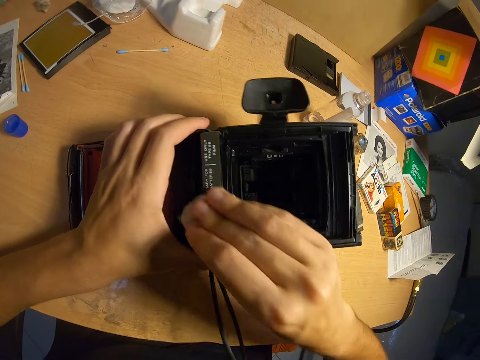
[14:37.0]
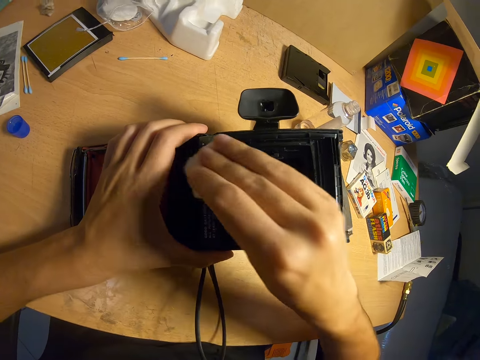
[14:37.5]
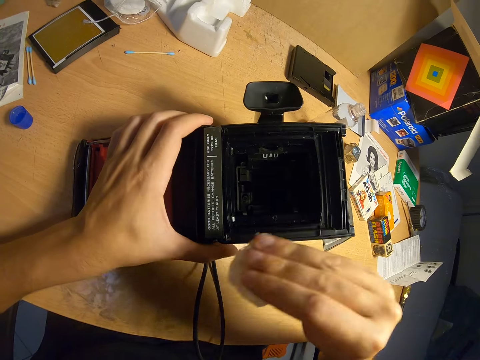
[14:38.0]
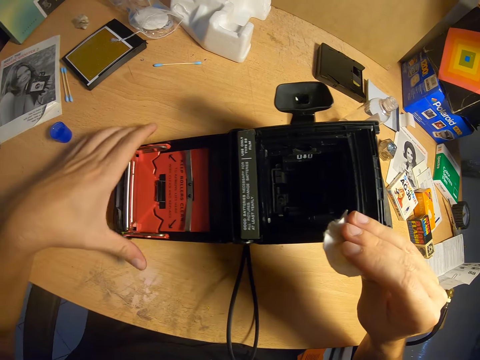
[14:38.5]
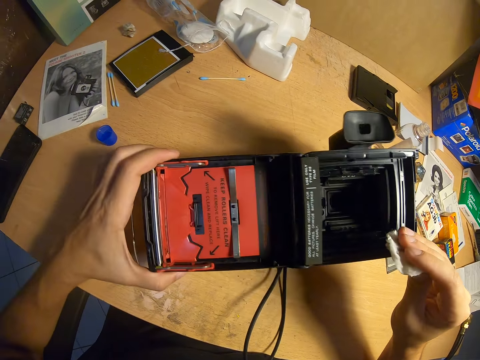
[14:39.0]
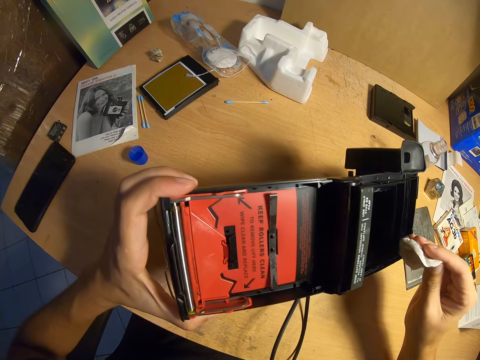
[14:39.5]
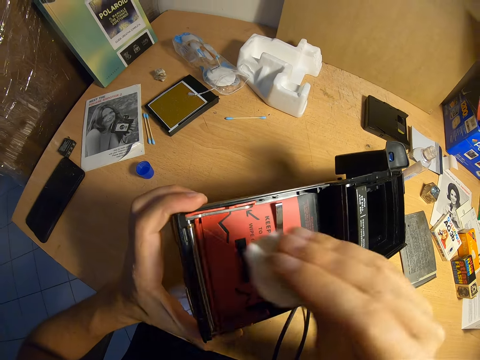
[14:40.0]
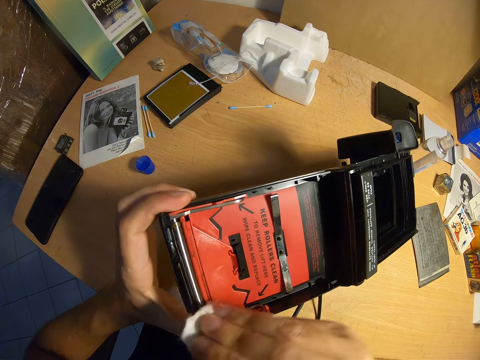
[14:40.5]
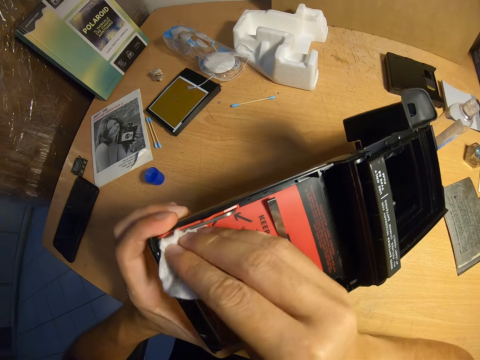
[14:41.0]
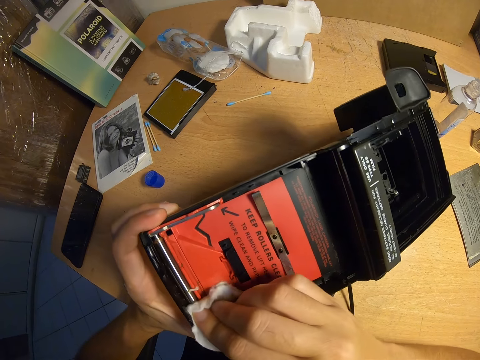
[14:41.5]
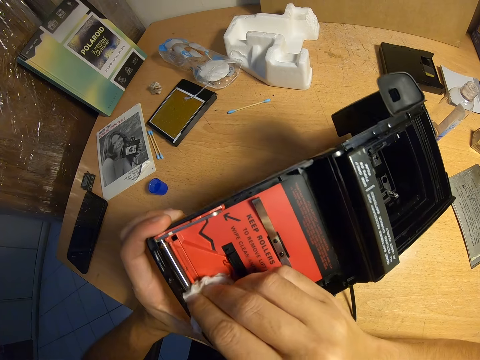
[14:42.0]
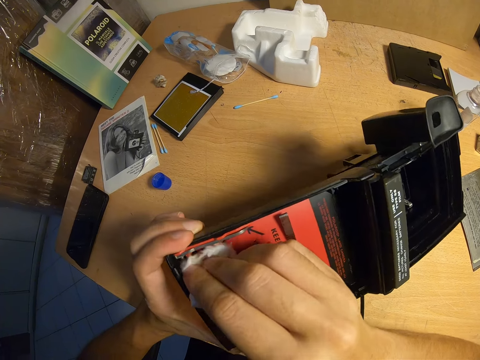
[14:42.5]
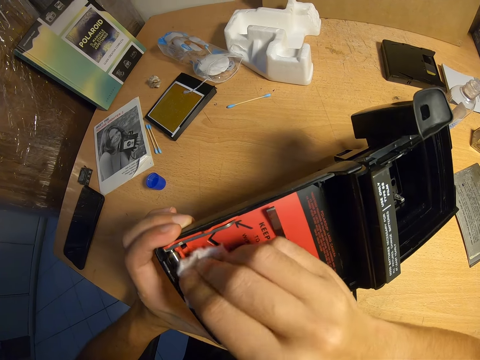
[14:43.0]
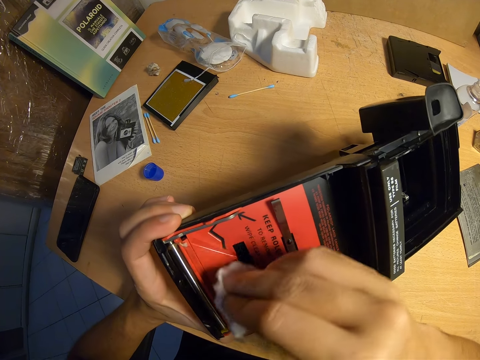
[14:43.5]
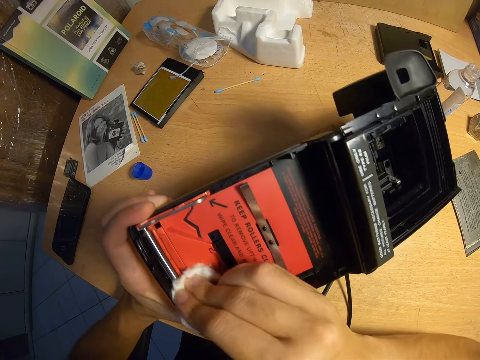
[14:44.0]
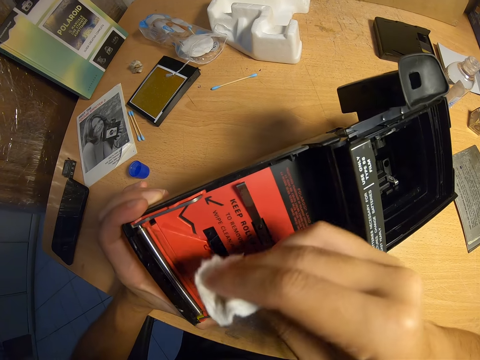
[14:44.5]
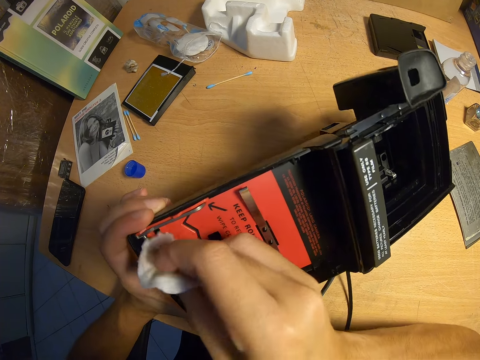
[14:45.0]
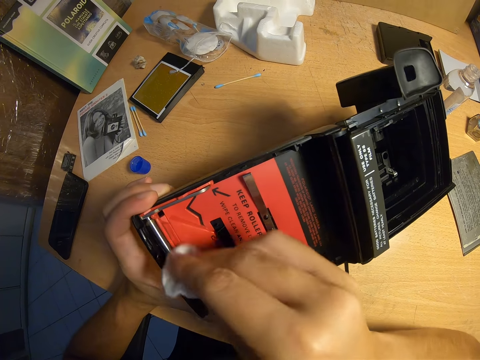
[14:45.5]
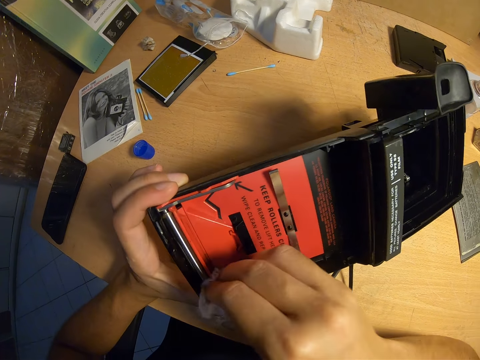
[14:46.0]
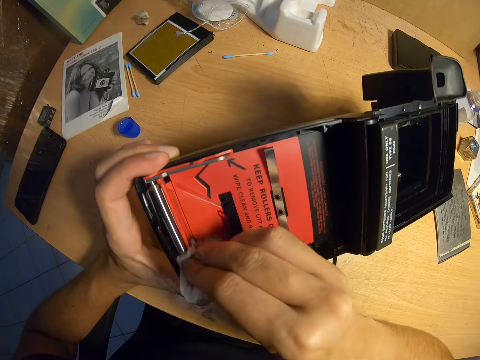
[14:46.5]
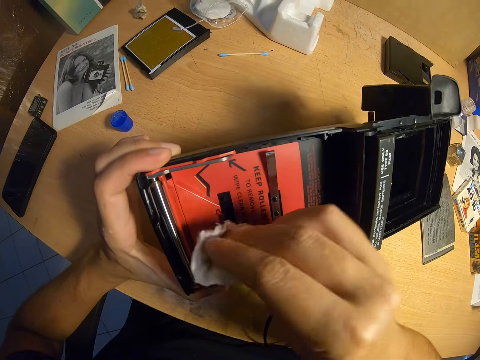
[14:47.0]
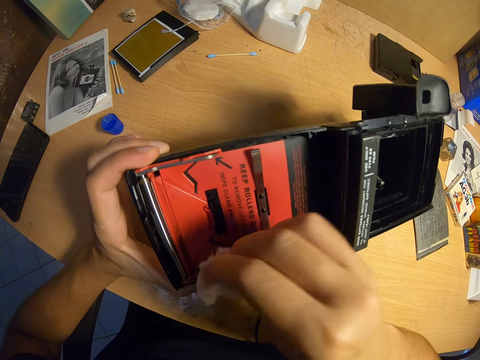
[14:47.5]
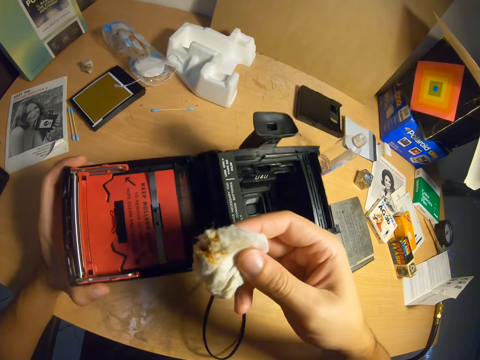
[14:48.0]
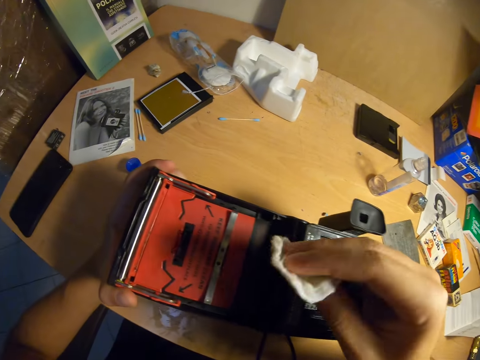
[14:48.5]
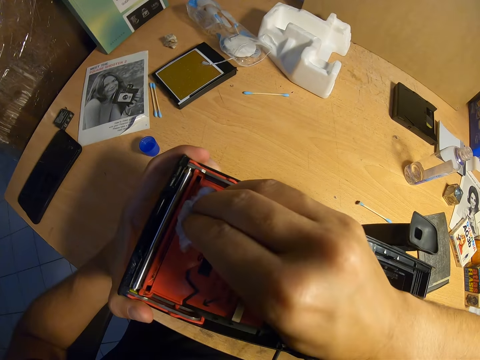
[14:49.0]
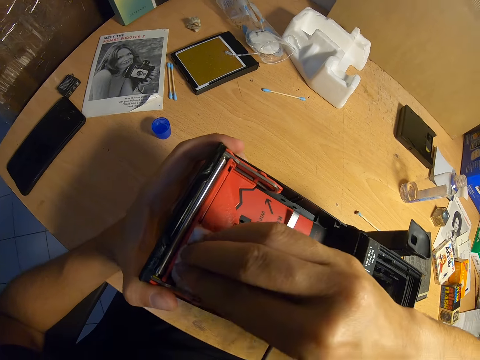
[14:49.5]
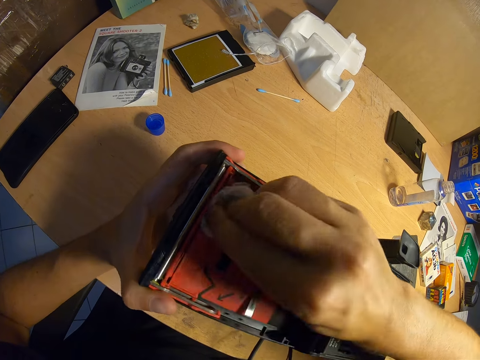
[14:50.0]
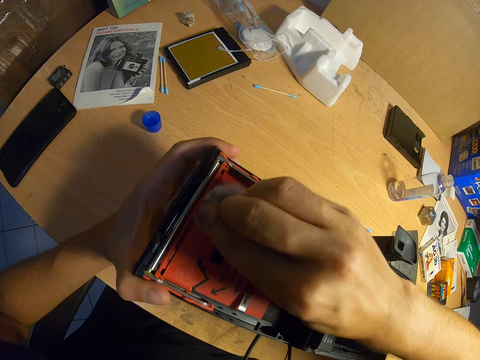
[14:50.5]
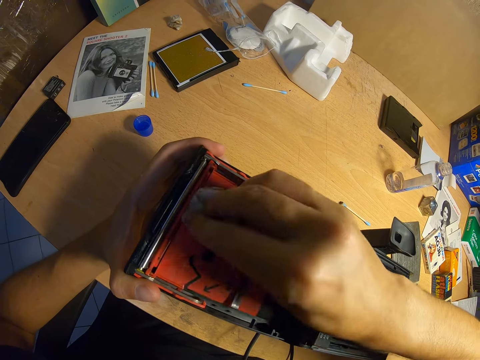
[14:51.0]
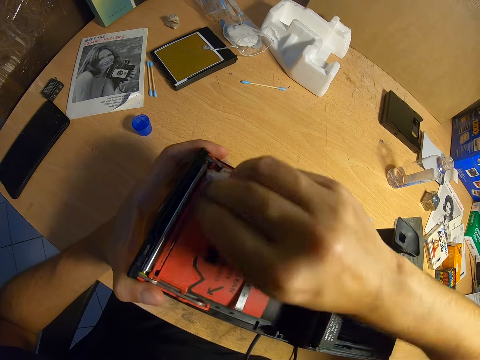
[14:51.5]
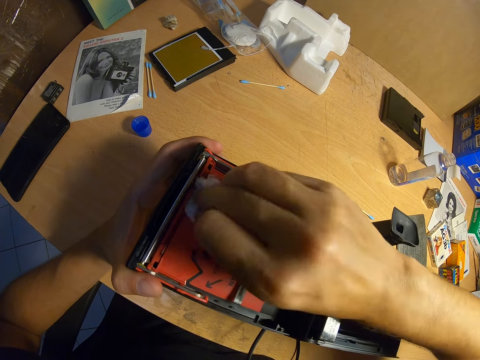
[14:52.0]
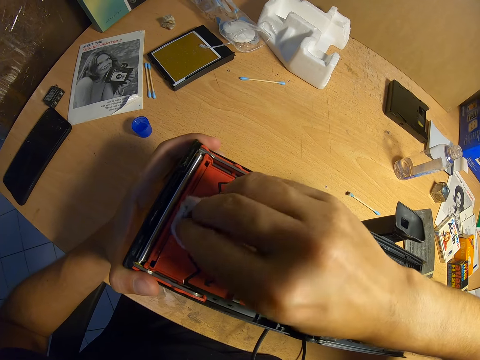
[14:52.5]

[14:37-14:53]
The camera wearer adjusts the camera. They hold the camera. They clean the camera with the piece of cloth. They look at the piece of cloth. They clean the camera with the piece of cloth.

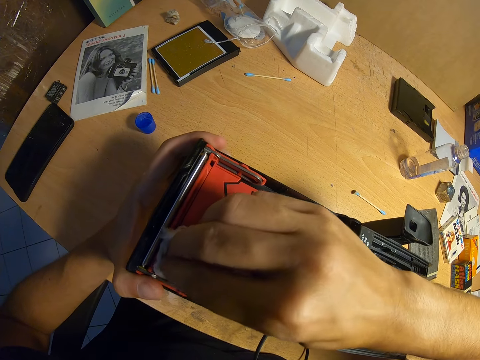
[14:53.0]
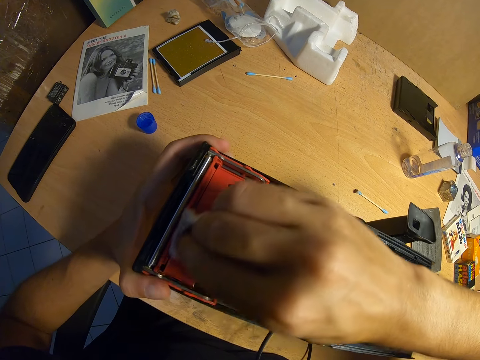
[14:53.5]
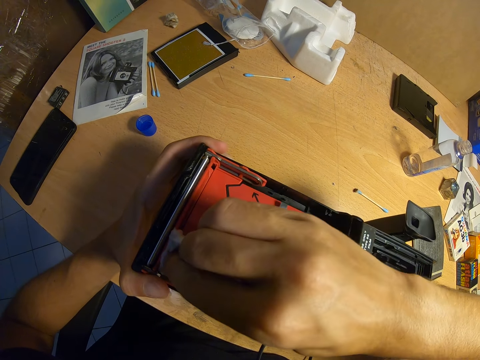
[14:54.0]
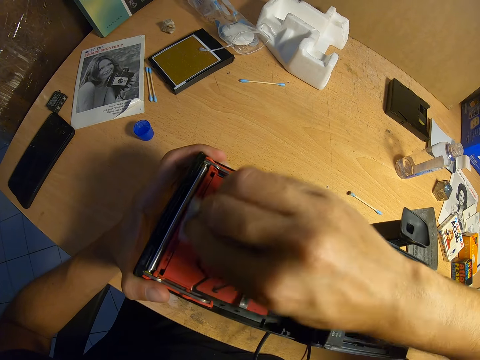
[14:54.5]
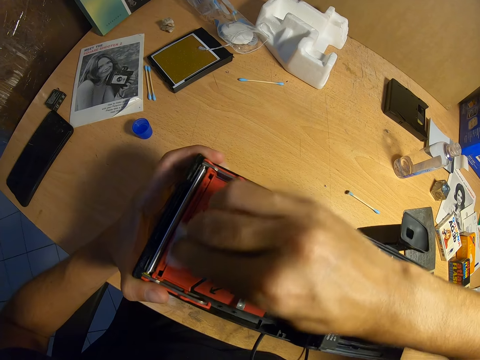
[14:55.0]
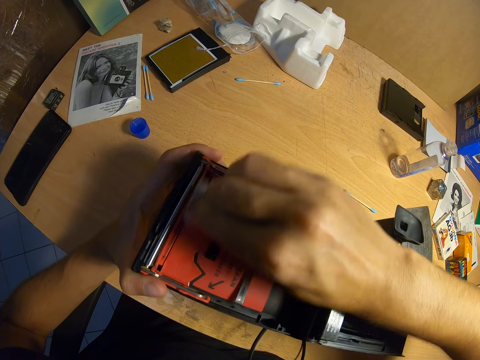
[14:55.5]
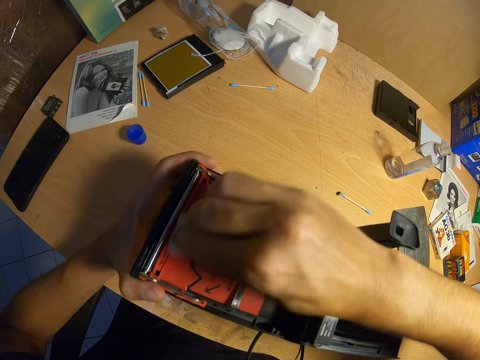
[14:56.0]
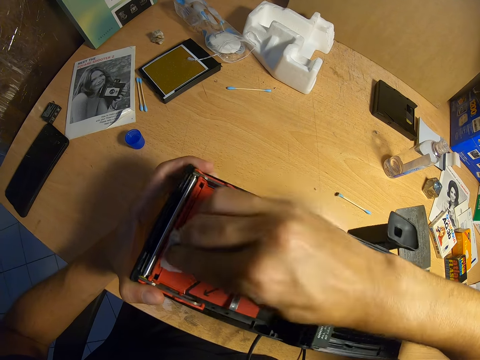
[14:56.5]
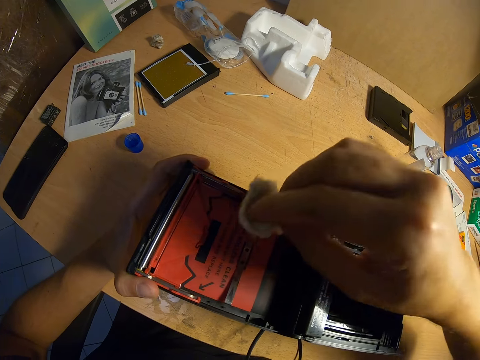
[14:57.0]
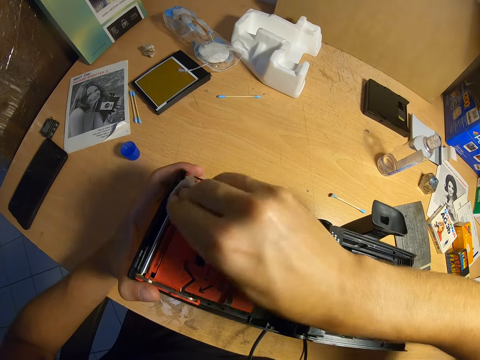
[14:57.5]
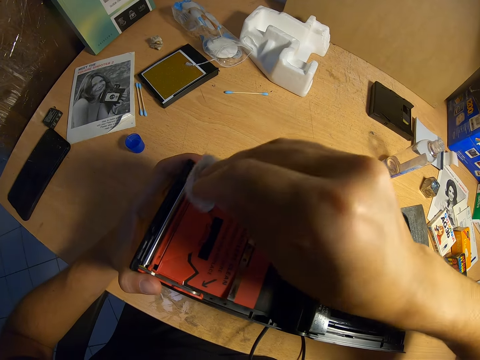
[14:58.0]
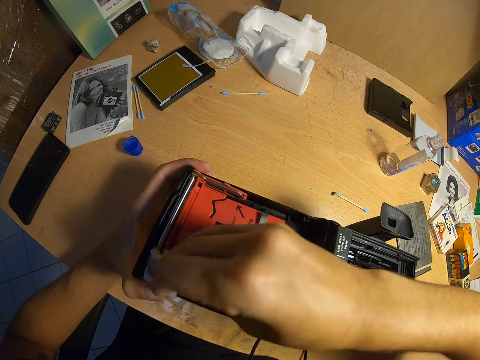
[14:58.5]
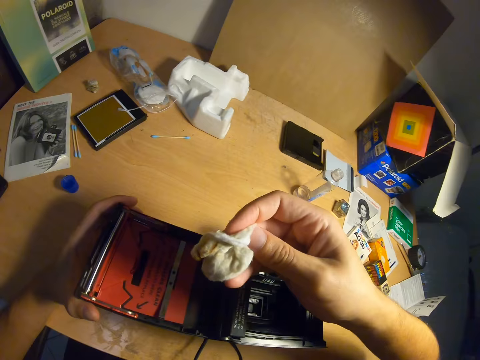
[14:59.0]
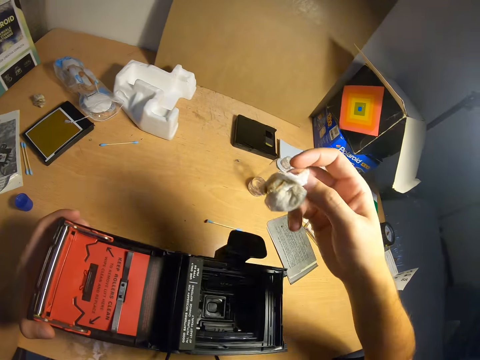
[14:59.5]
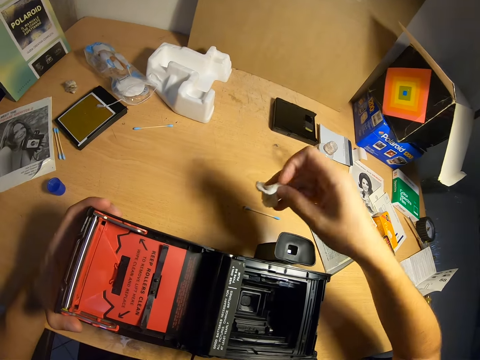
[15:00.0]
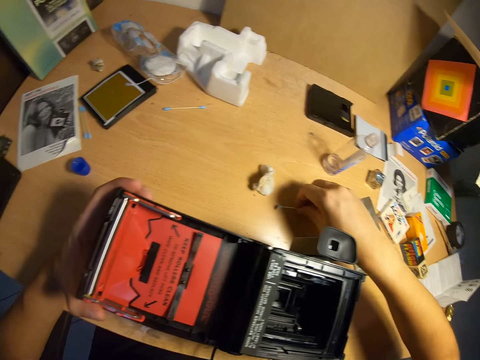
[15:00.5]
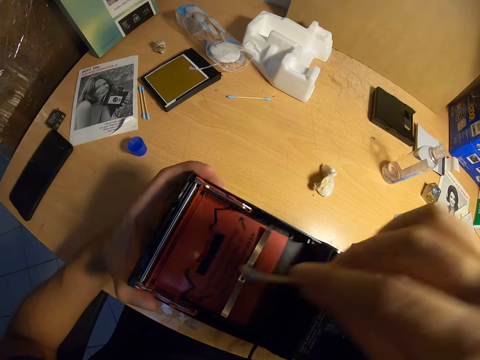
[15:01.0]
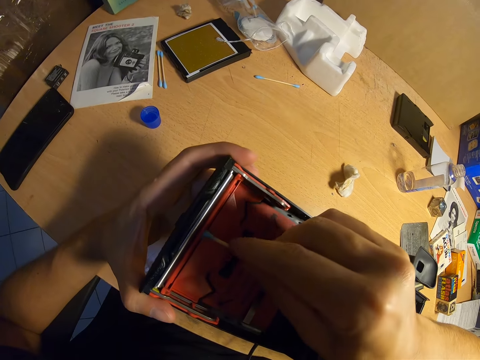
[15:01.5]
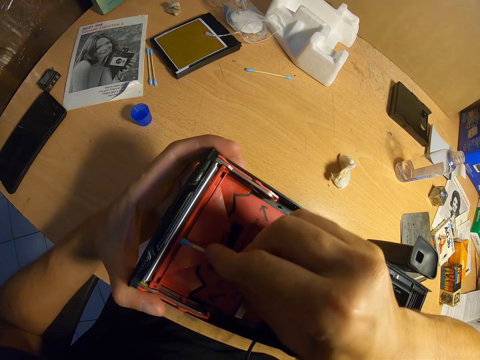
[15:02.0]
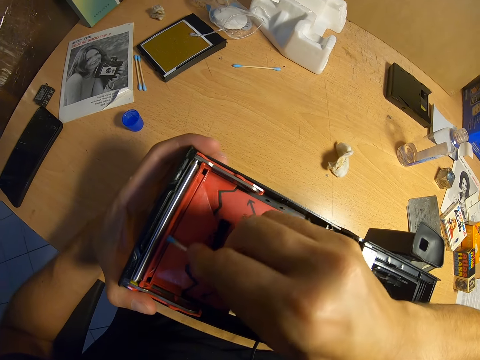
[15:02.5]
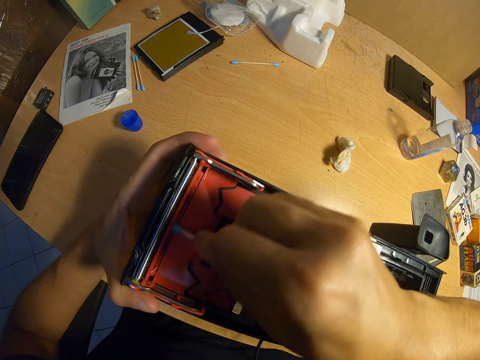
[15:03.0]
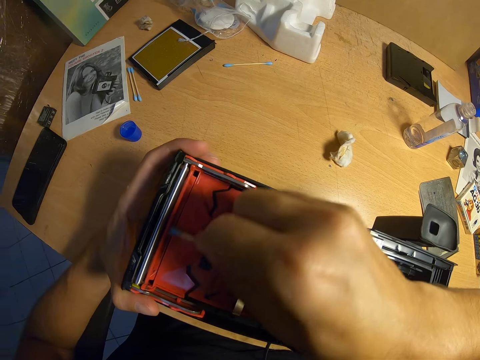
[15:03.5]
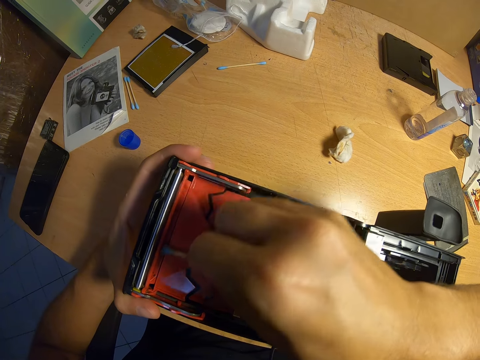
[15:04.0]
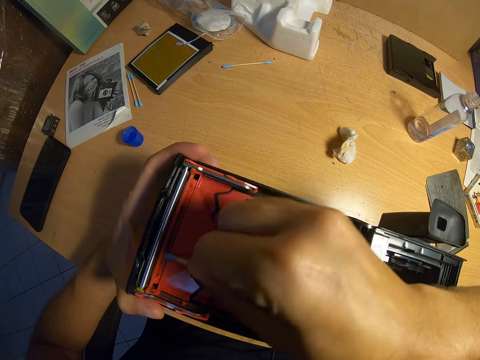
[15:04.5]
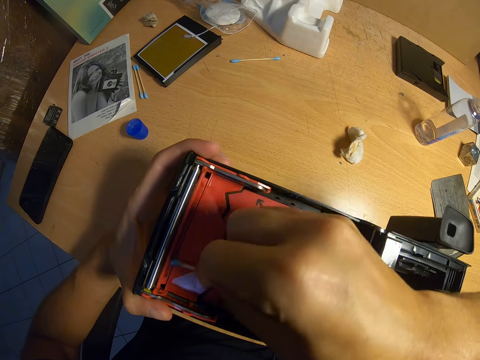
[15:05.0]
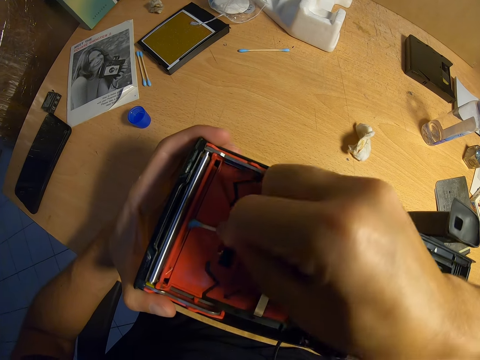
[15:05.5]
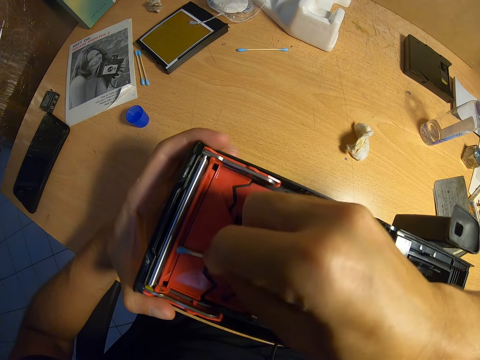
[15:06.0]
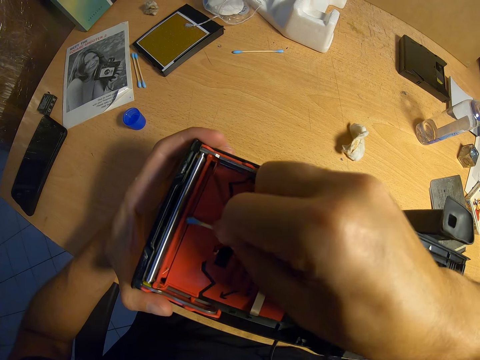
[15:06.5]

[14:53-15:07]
The camera wearer puts the piece of cloth on the table. They pick up the ear pad or cotton bud from the table. They wipe the edge of the camera with the cotton bud.
